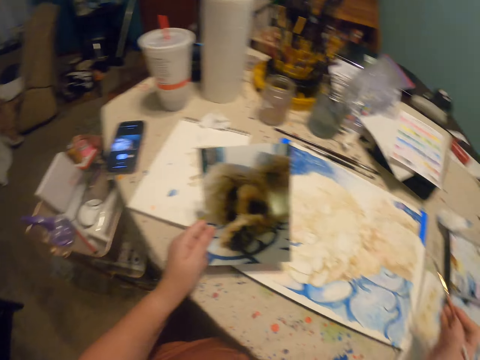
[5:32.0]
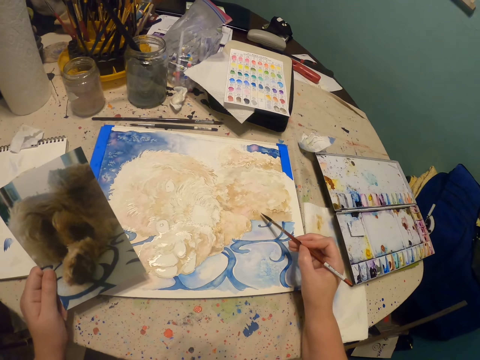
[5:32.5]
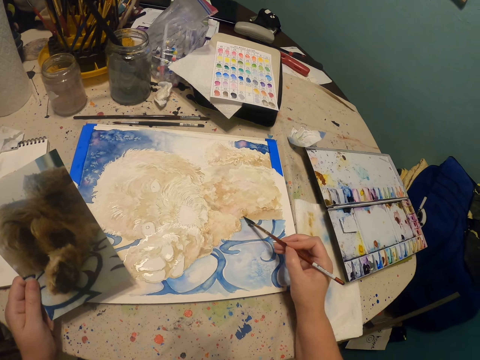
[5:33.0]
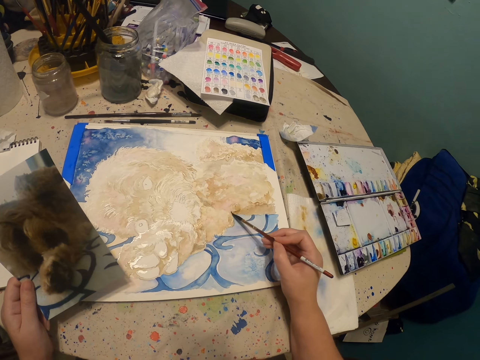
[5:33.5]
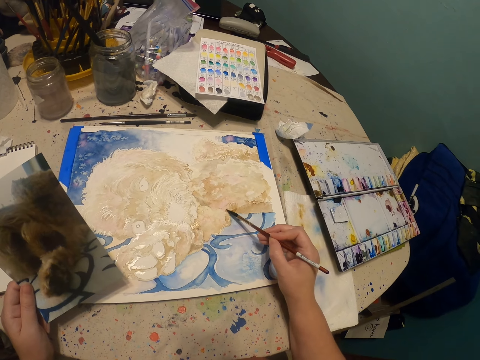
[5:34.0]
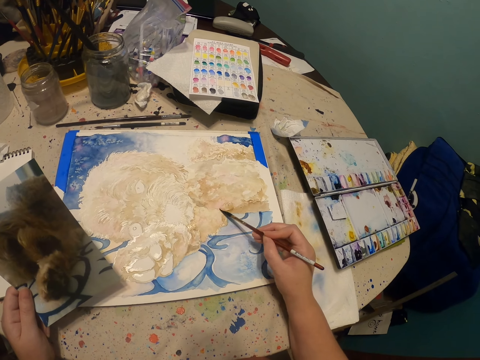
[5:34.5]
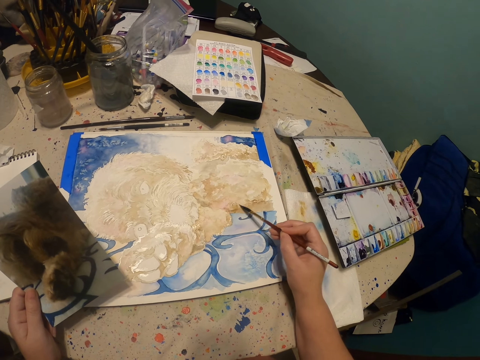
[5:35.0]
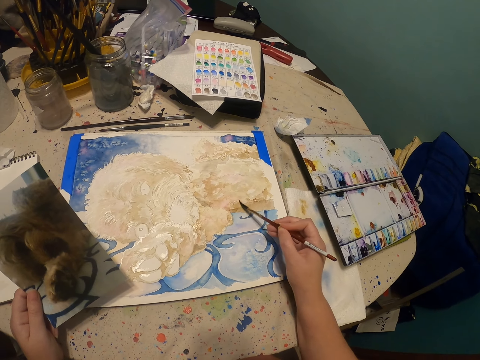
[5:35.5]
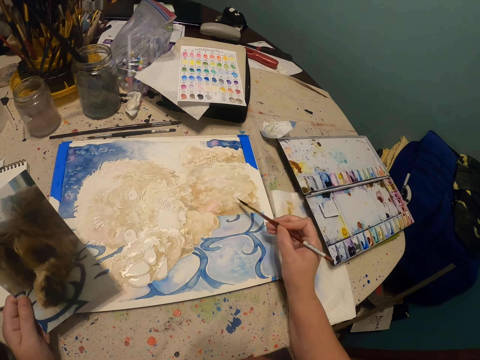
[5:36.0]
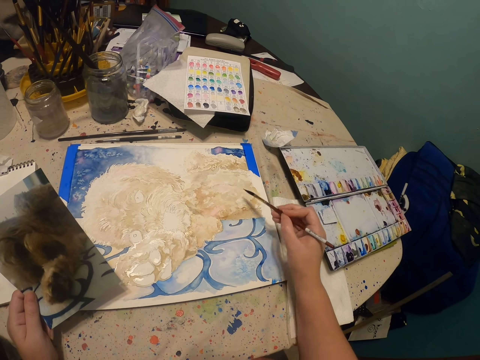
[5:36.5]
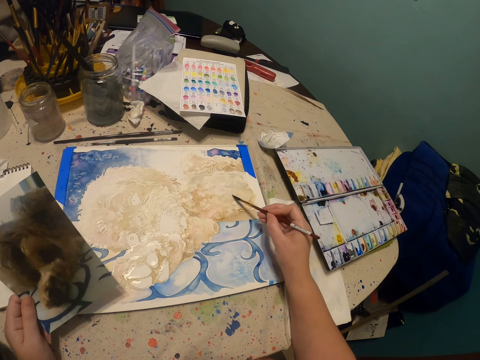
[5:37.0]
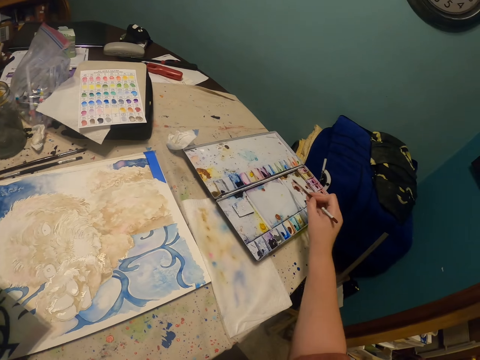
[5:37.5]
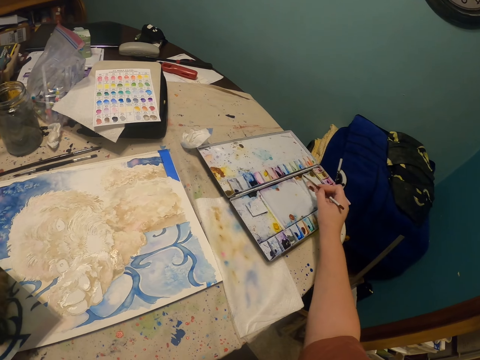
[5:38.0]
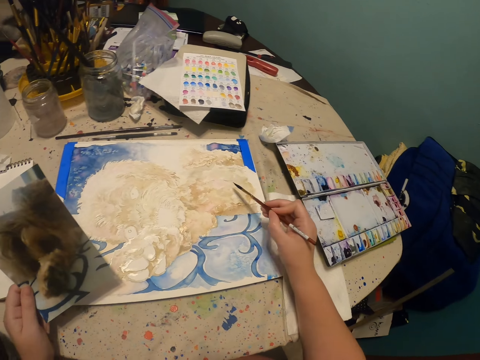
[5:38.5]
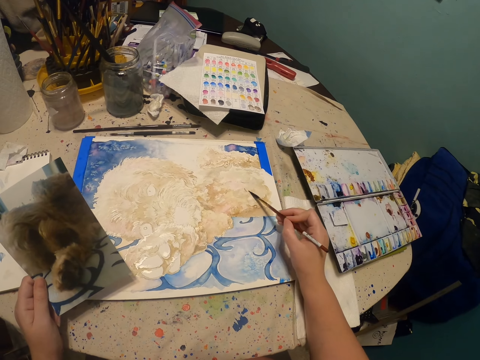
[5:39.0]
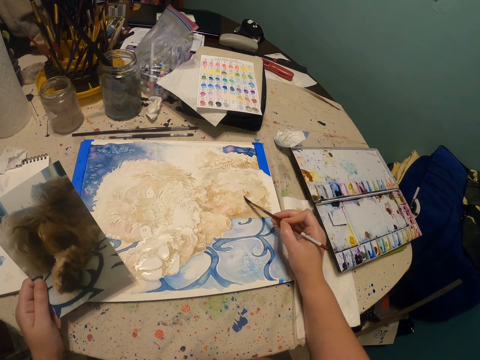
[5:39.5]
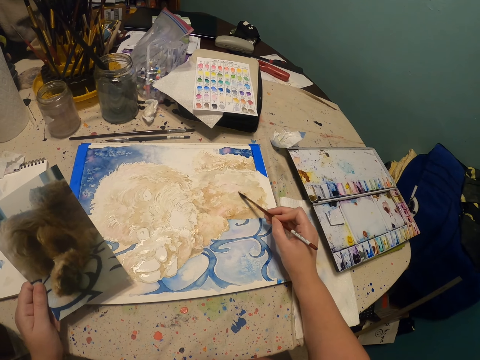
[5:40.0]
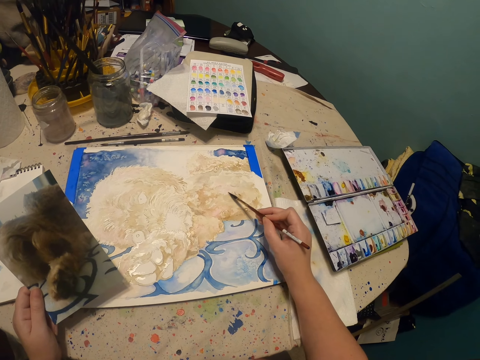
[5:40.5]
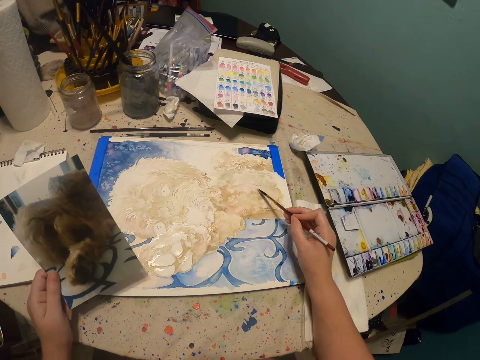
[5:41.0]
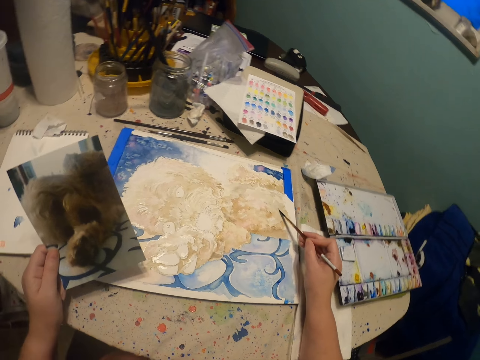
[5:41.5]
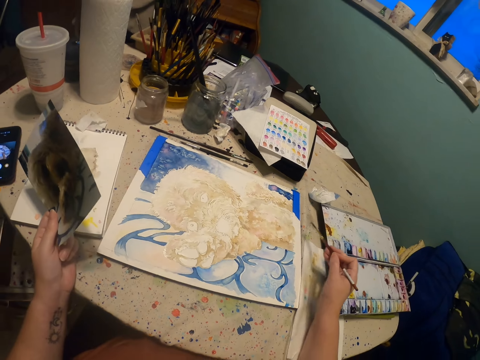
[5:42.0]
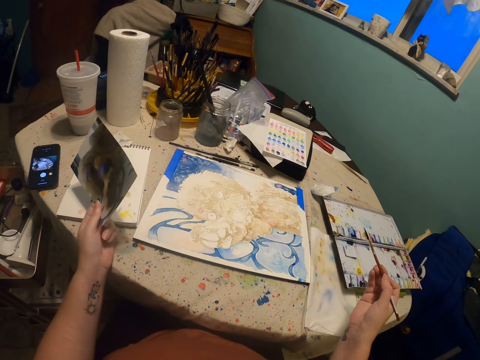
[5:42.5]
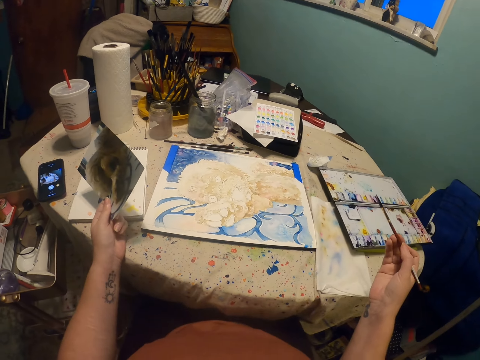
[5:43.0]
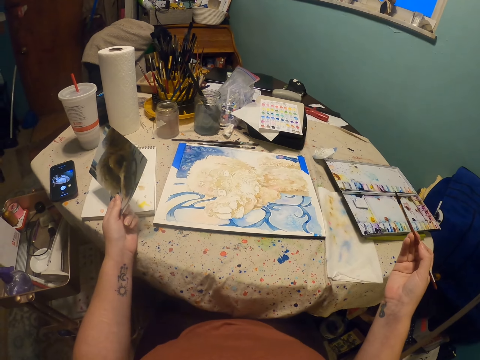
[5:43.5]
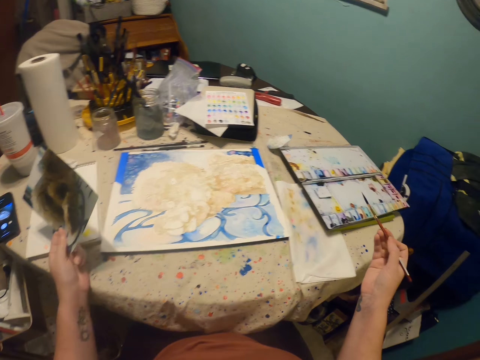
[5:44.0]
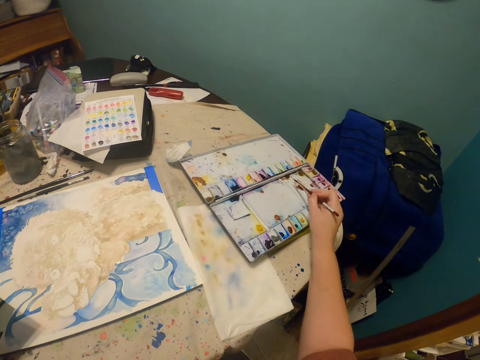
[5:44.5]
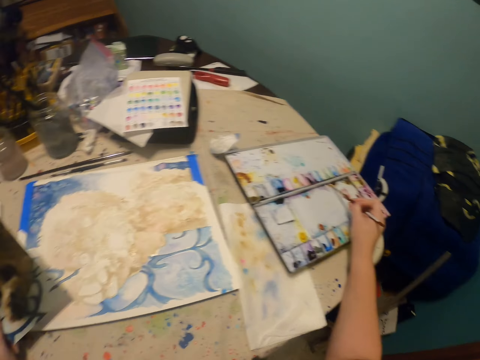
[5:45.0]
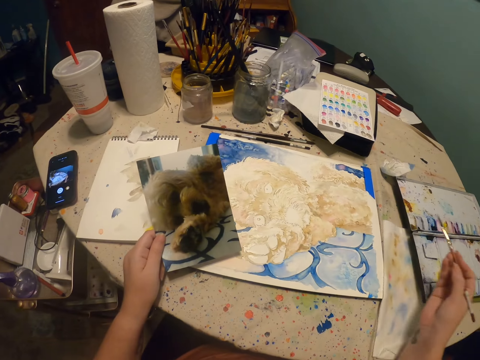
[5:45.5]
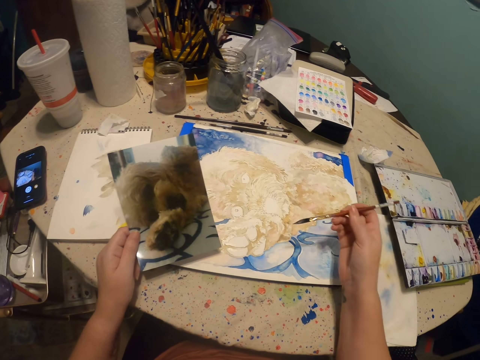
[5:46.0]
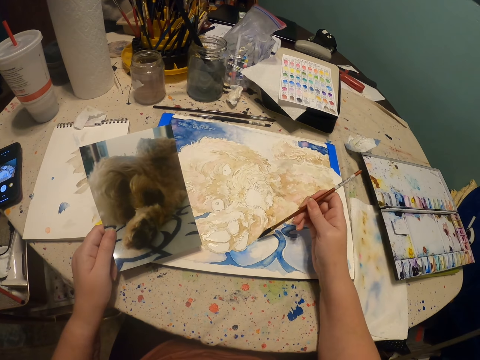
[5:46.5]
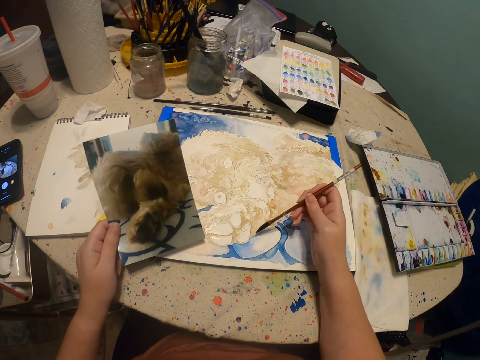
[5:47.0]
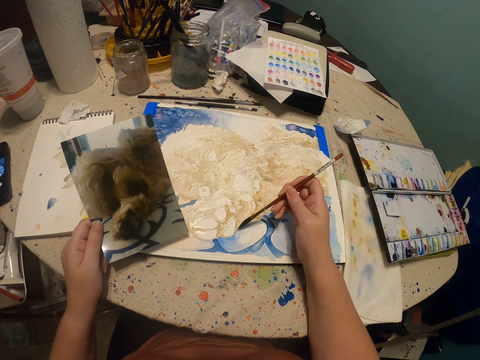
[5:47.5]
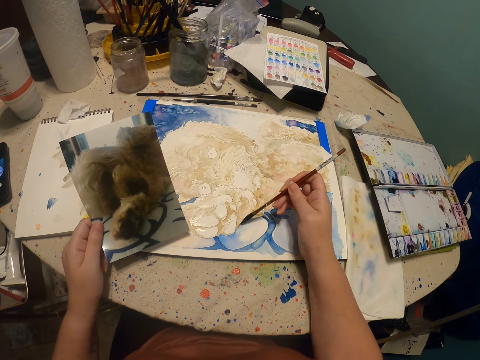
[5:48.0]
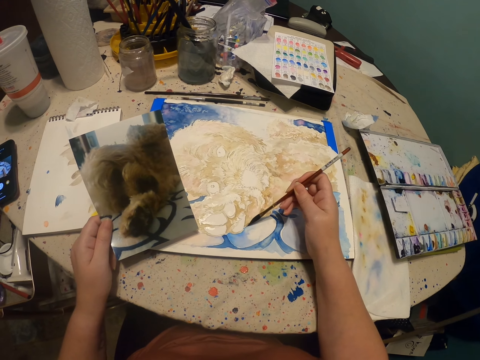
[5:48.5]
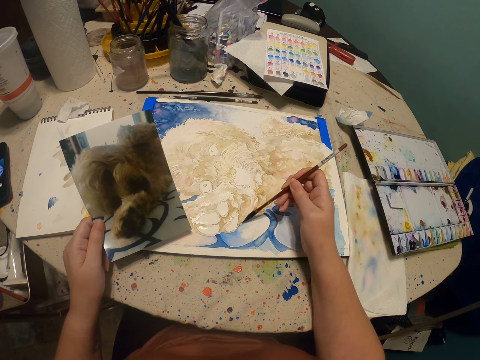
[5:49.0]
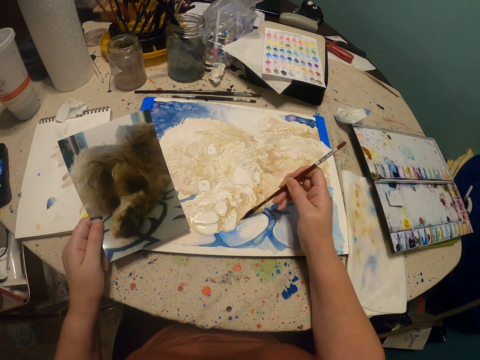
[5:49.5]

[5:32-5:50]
The camera wearer looks to his left. He paints a canvas with a paintbrush or pen brush. He lifts the pen brush. He rubs the paintbrush in paint. He paints the canvas with the paintbrush. He moves both hands. He removes the paintbrush from the canvas. He looks at the drawing. He lifts the pen brush. He rubs the paintbrush in paint. He moves the right hand. He paints the canvas with the paintbrush.

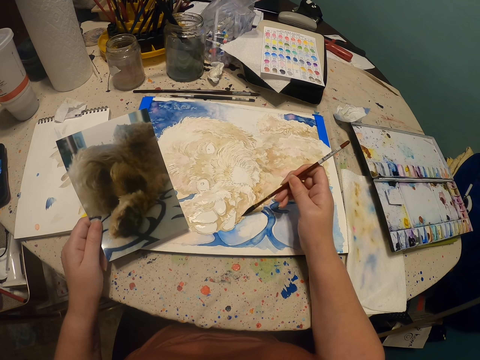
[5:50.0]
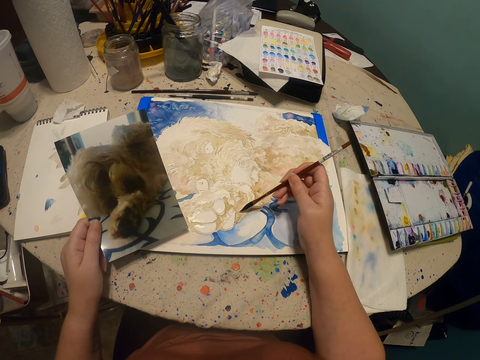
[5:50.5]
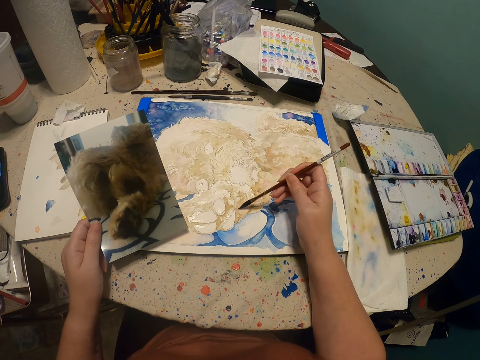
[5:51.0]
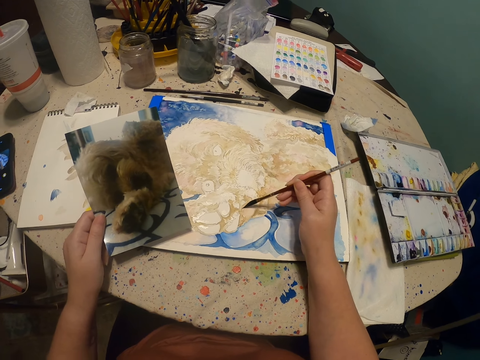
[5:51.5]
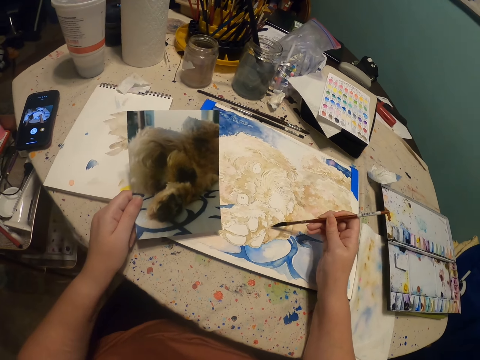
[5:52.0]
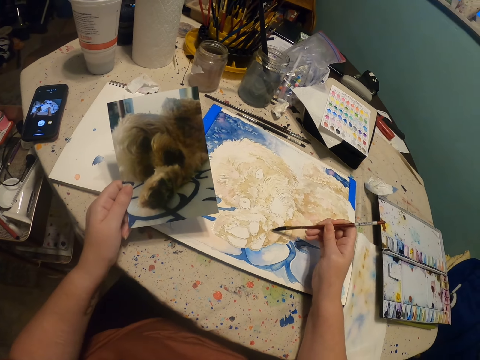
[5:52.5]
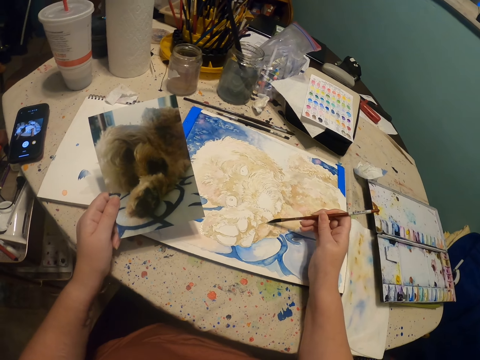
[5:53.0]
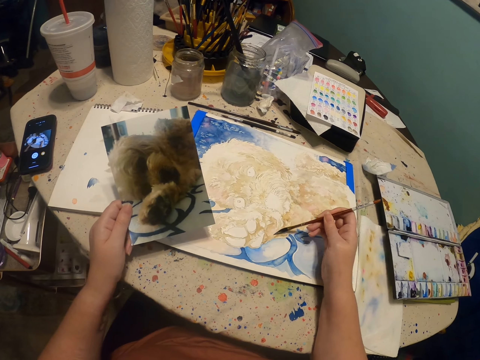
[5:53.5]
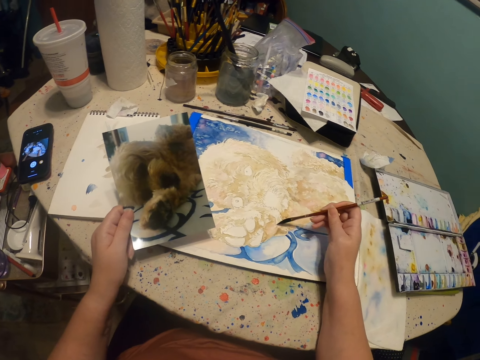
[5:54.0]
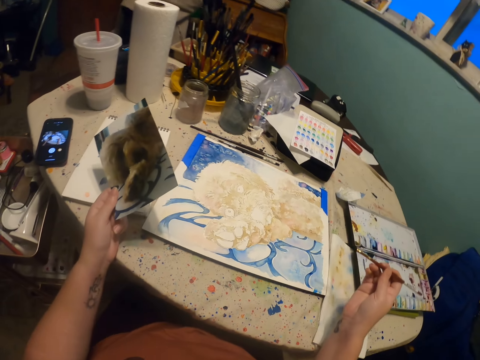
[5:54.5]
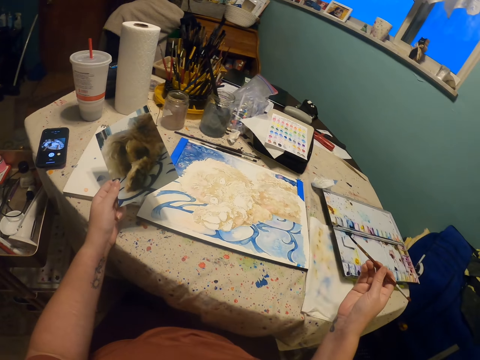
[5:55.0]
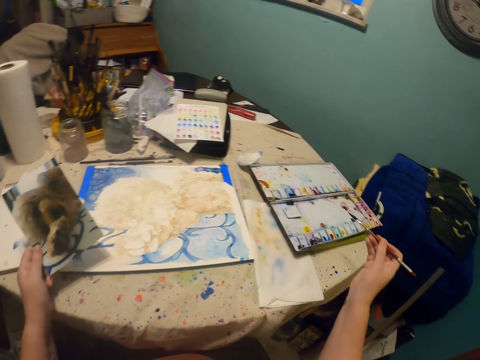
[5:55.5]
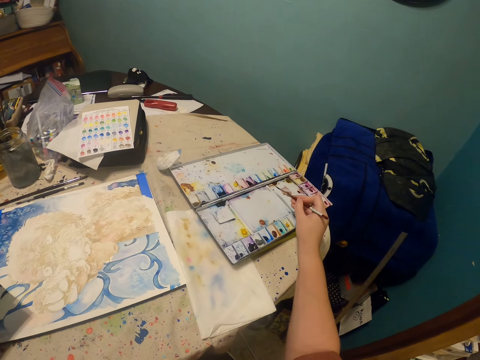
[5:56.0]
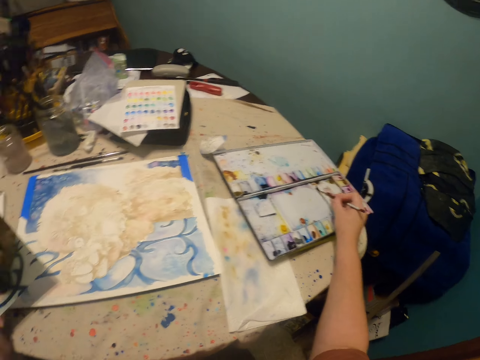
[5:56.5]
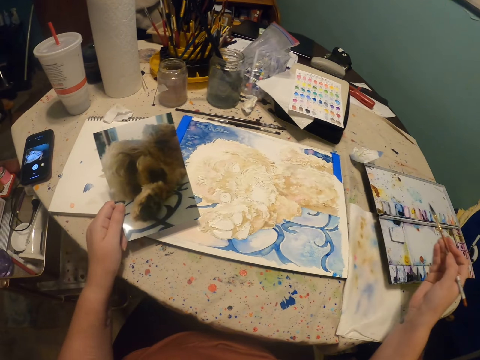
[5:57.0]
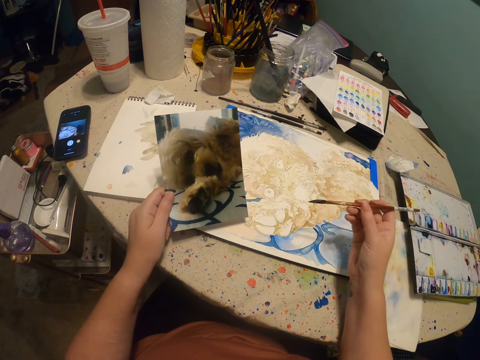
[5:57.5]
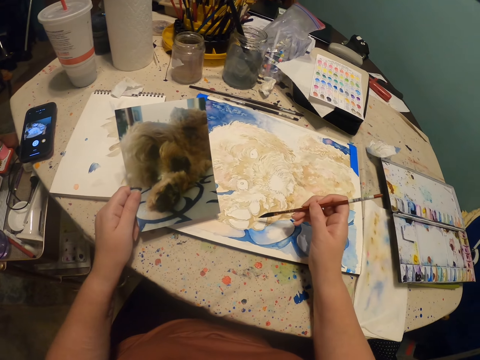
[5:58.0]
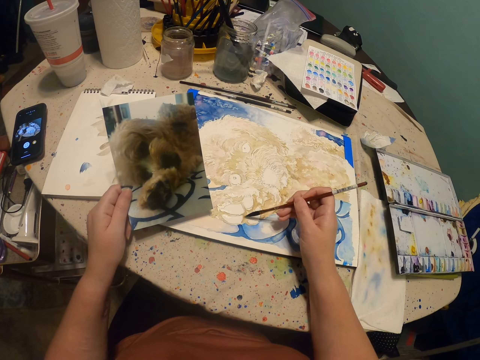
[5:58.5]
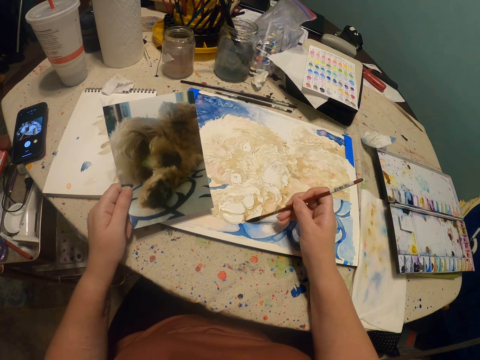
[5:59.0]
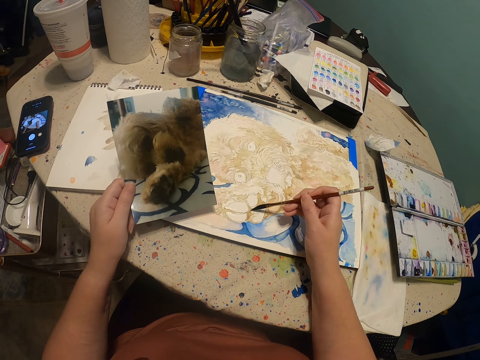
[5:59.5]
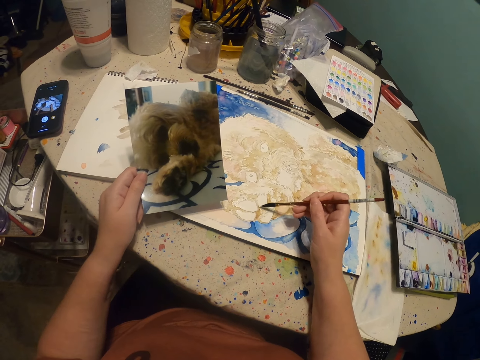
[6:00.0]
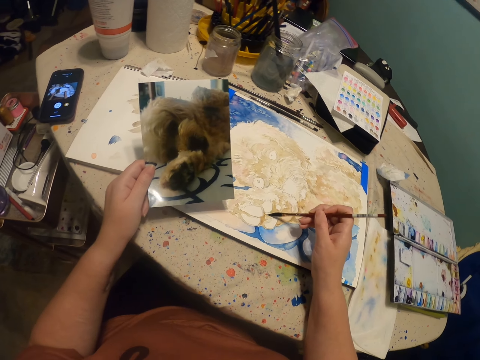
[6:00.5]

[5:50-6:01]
The camera wearer moves both hands. They look at the painting. They move the right hand. They rub the paintbrush or pen brush in paint. They move the pen brush. They paint a canvas with the paintbrush.
